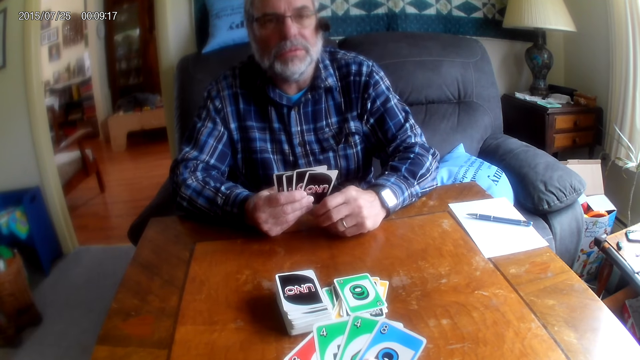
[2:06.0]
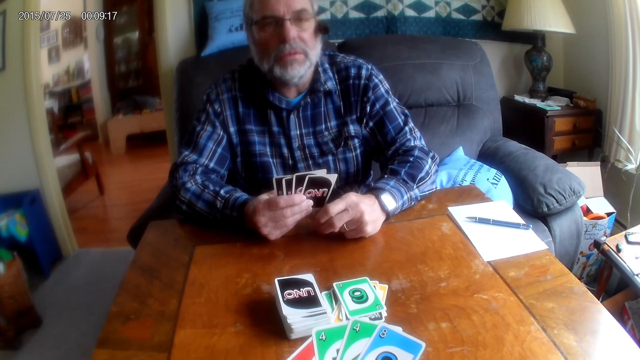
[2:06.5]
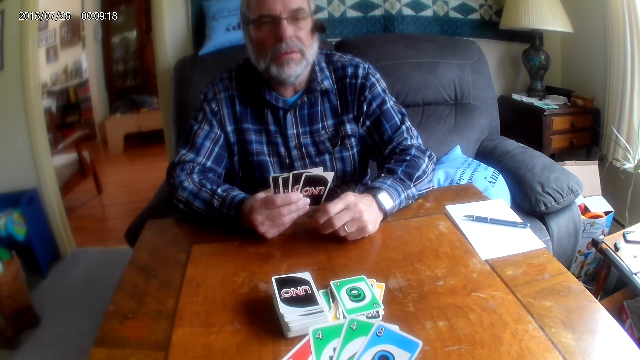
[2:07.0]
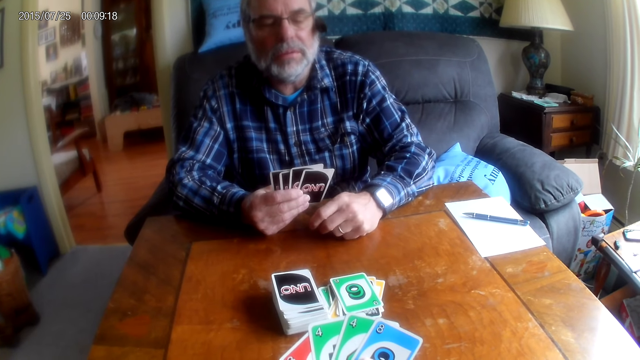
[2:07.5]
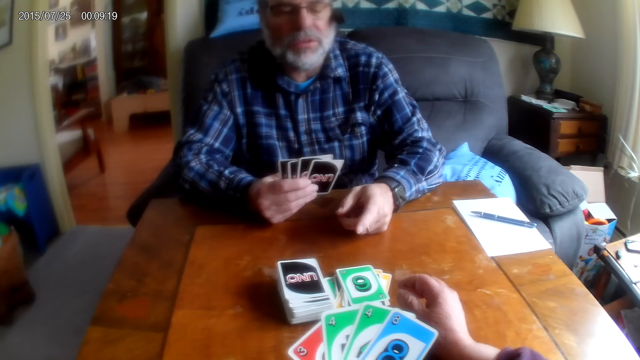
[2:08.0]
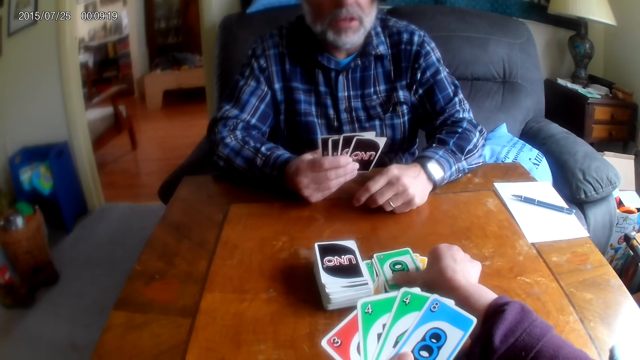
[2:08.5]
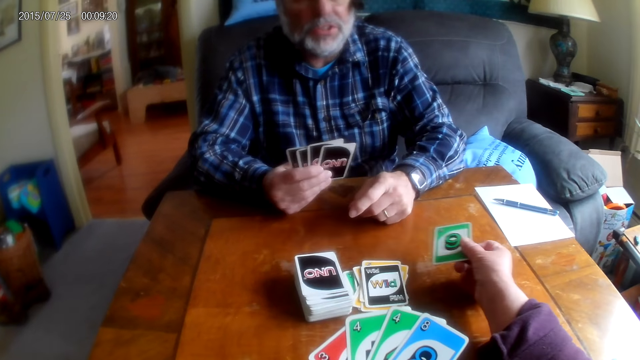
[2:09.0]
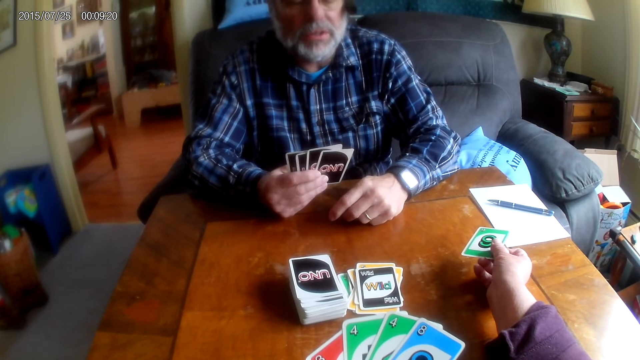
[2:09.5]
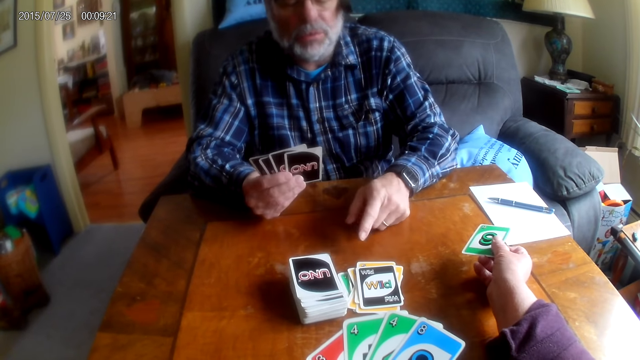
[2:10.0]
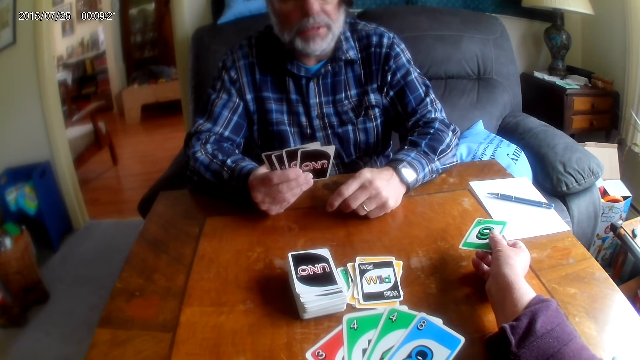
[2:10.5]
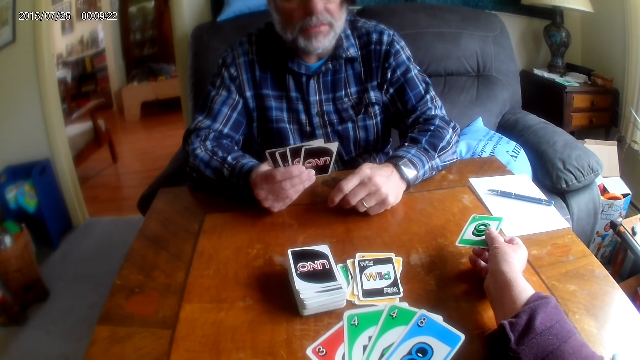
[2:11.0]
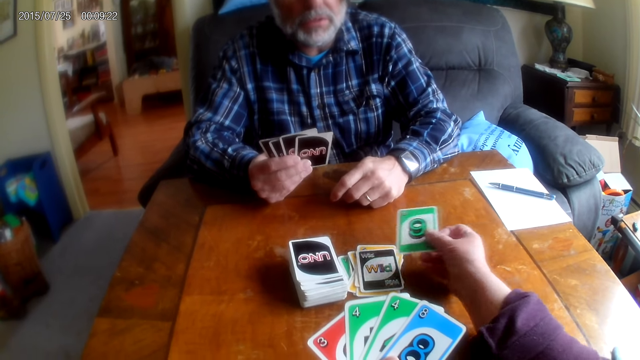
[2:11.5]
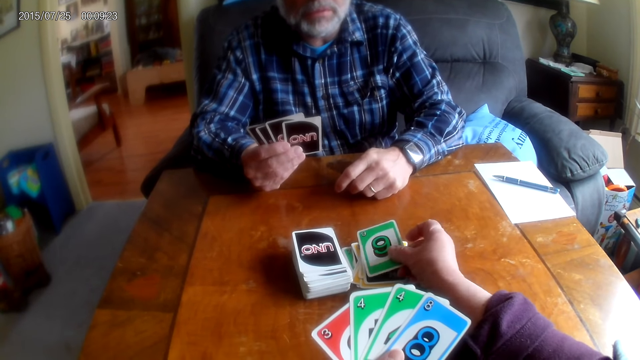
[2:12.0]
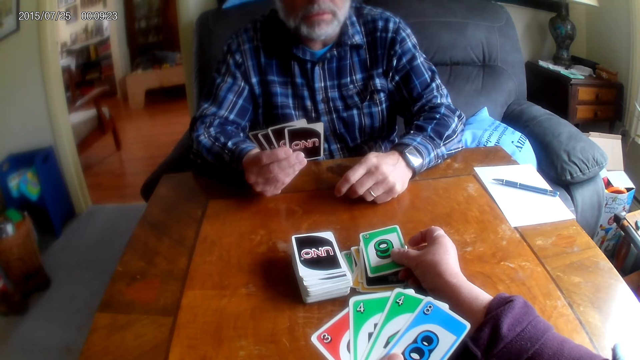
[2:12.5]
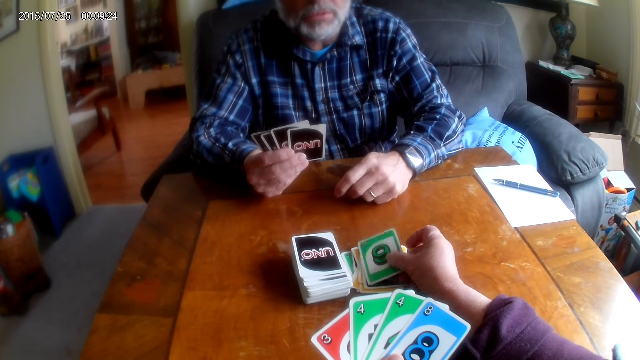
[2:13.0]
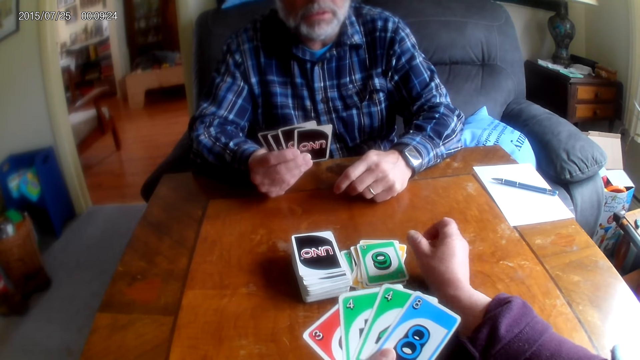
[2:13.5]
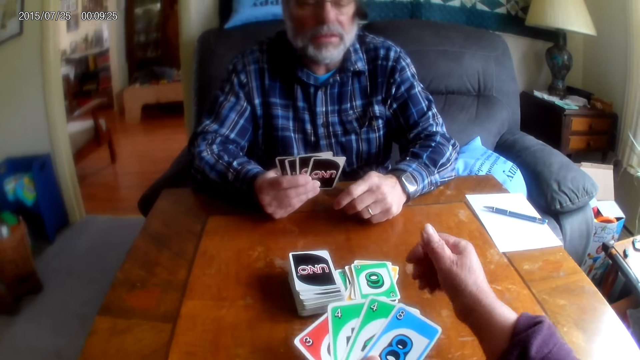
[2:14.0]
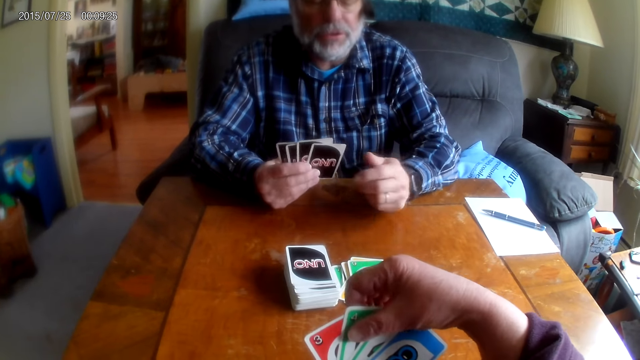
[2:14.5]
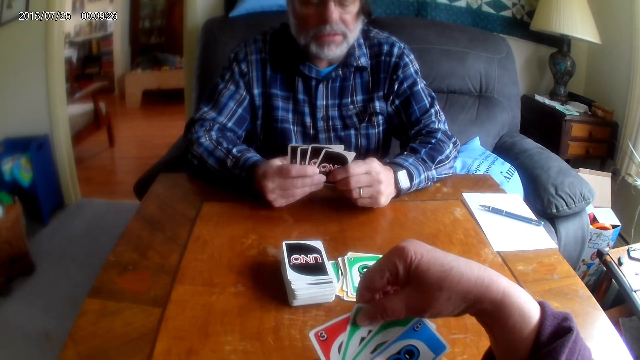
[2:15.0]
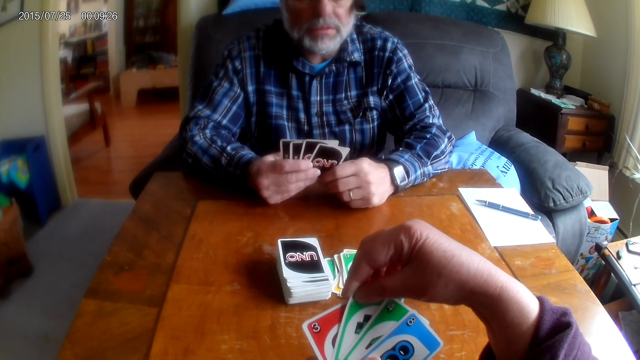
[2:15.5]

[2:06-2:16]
The camera wearer picks a card. A person points at cards. The camera wearer puts the card on the table.

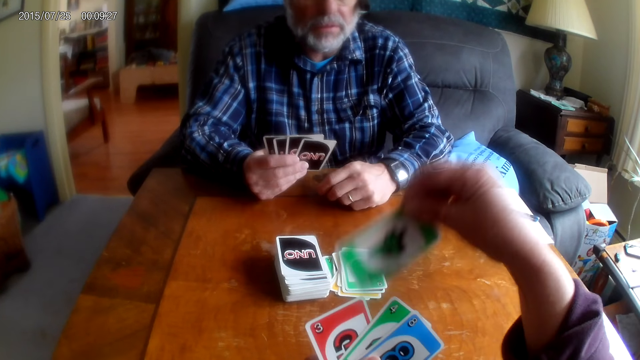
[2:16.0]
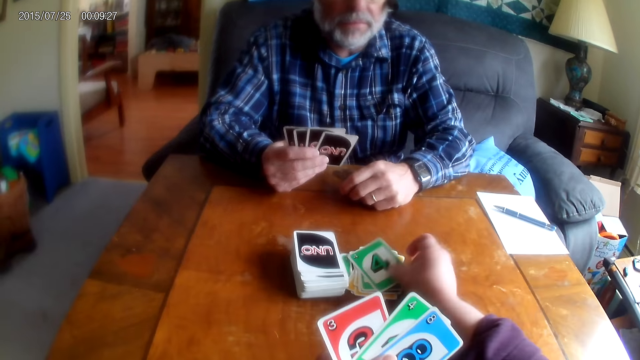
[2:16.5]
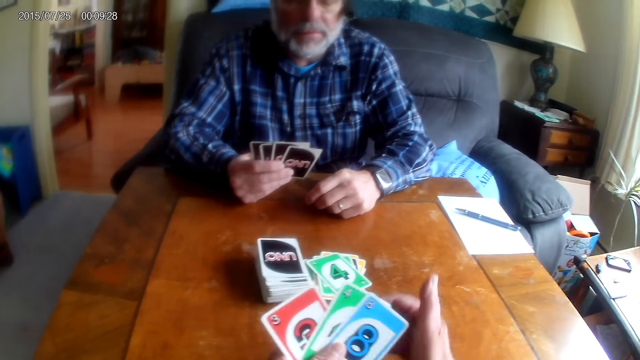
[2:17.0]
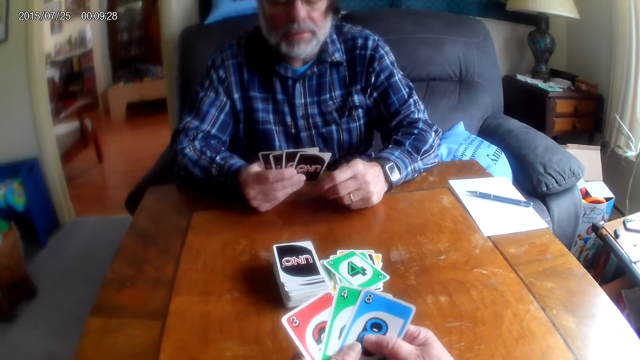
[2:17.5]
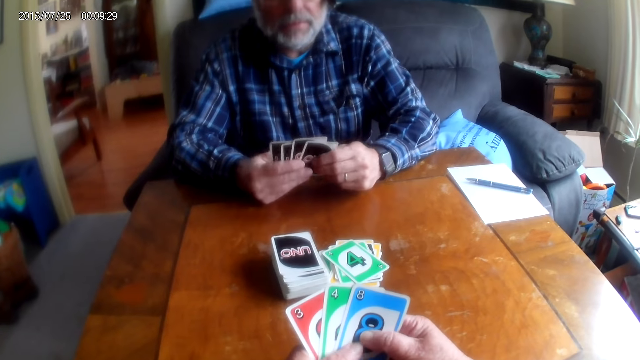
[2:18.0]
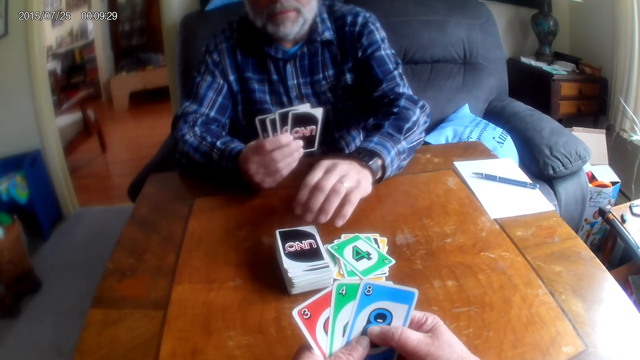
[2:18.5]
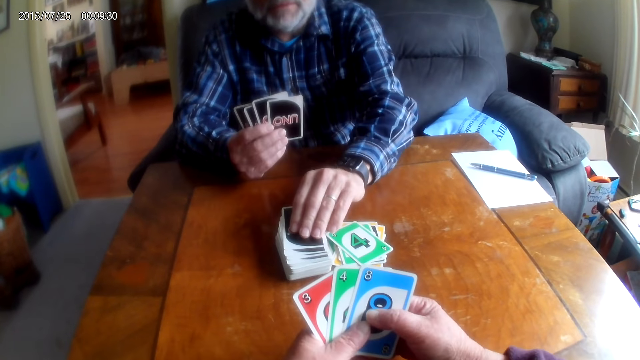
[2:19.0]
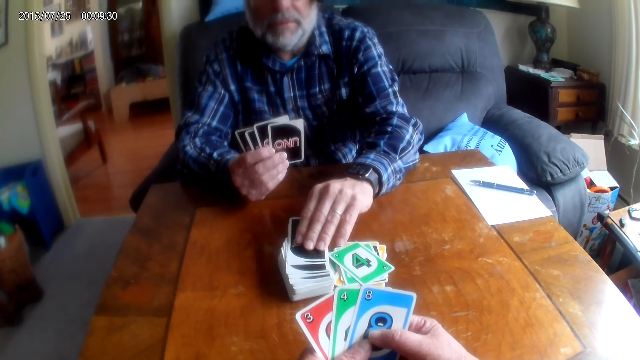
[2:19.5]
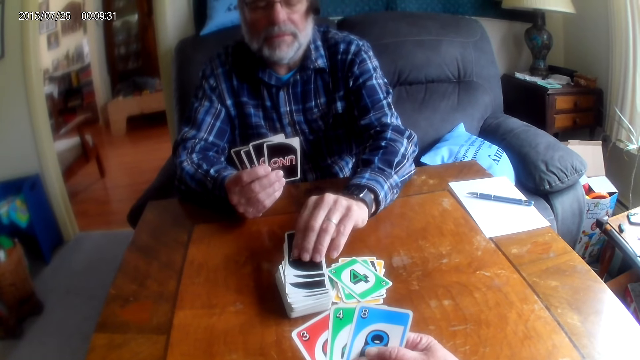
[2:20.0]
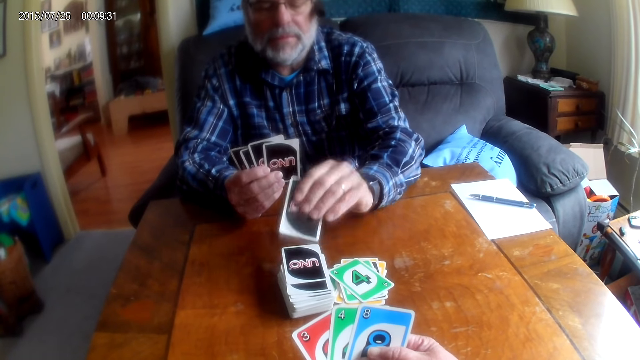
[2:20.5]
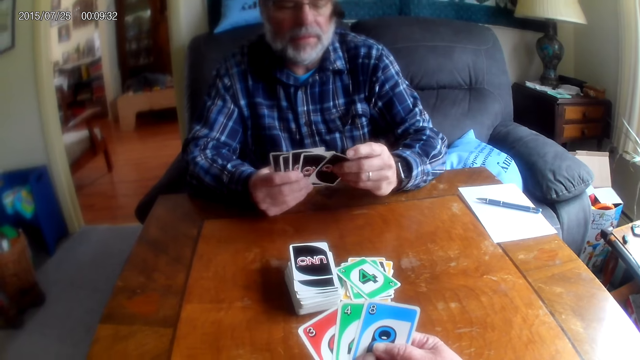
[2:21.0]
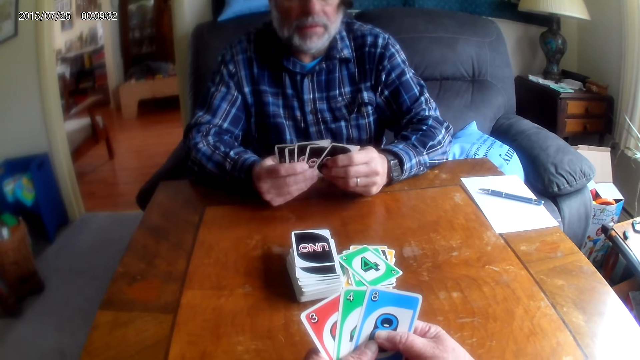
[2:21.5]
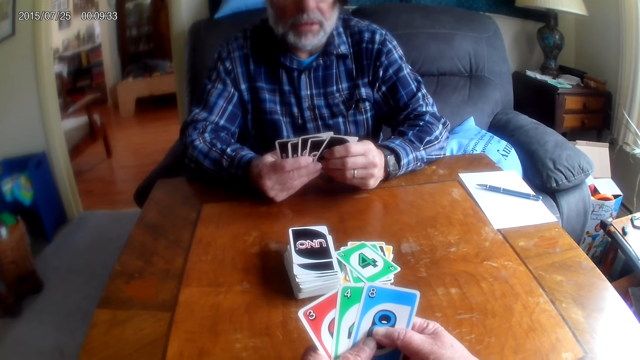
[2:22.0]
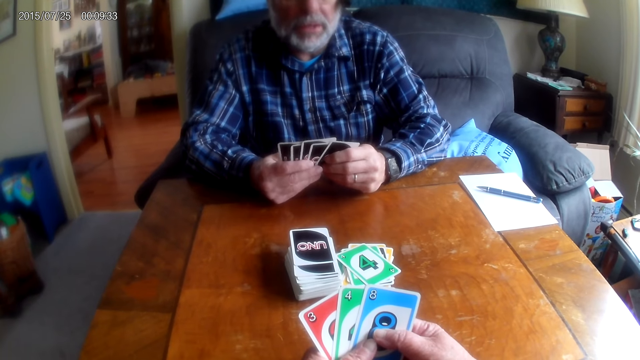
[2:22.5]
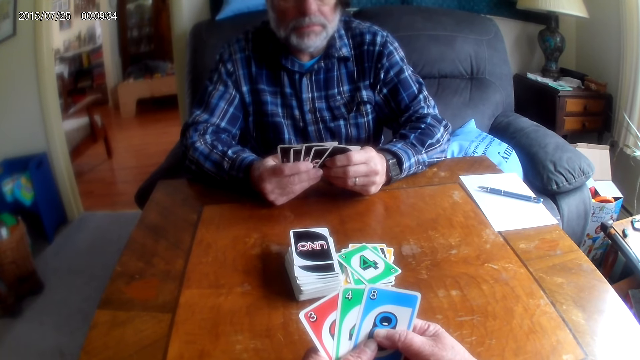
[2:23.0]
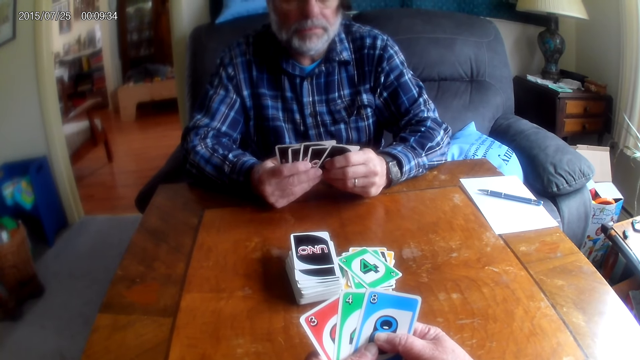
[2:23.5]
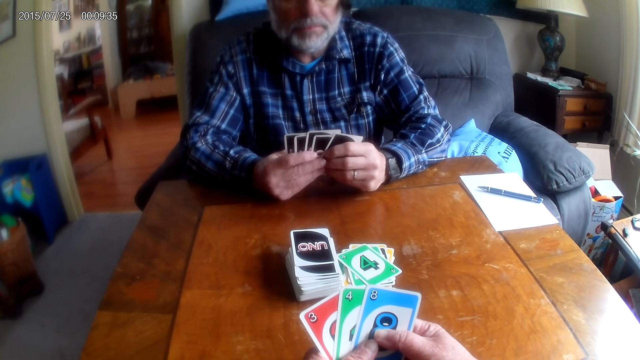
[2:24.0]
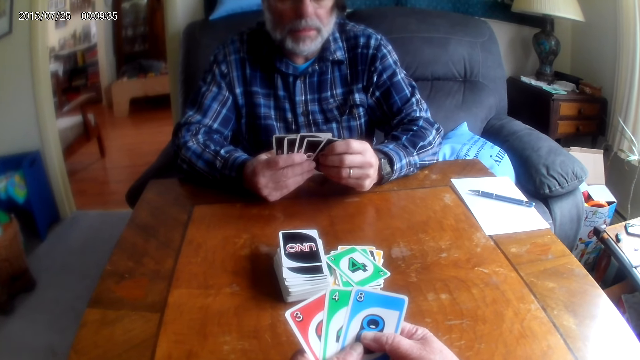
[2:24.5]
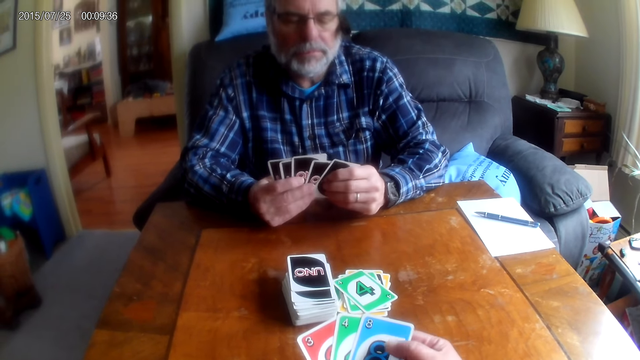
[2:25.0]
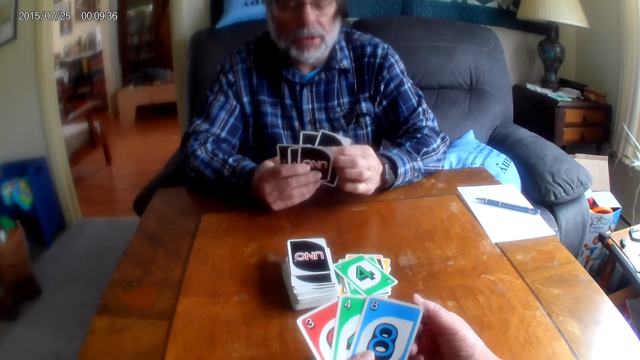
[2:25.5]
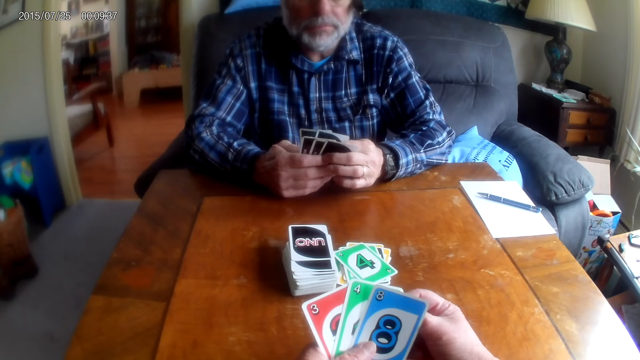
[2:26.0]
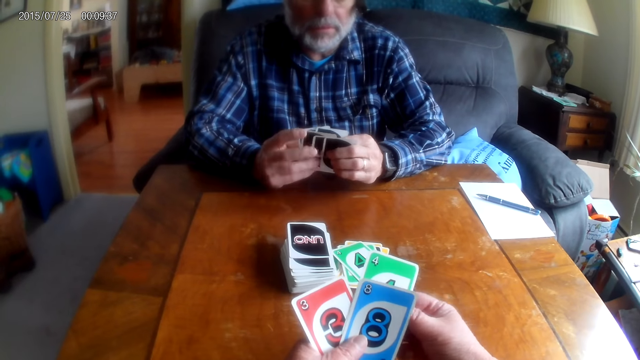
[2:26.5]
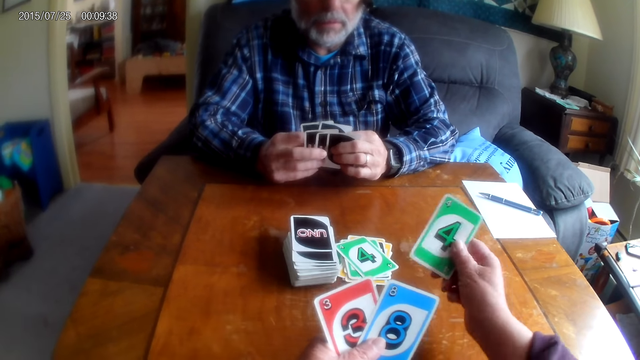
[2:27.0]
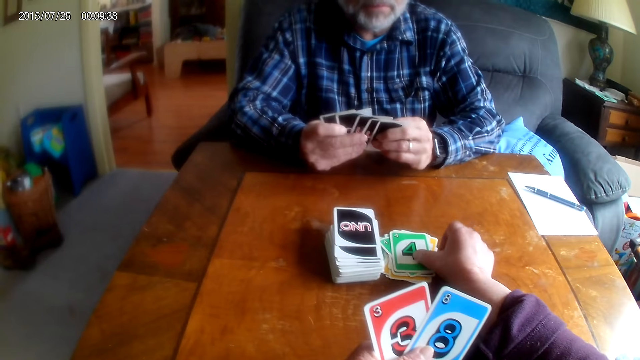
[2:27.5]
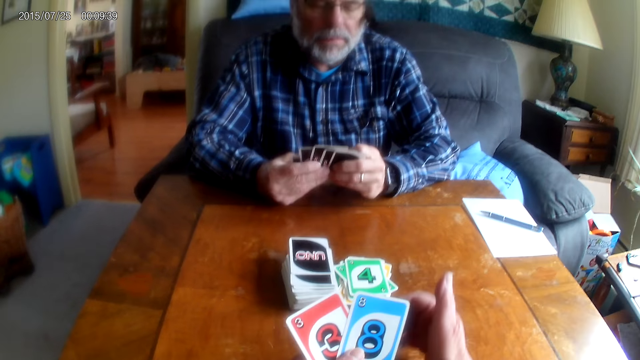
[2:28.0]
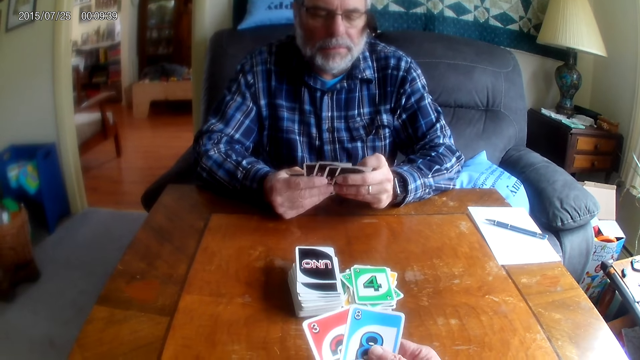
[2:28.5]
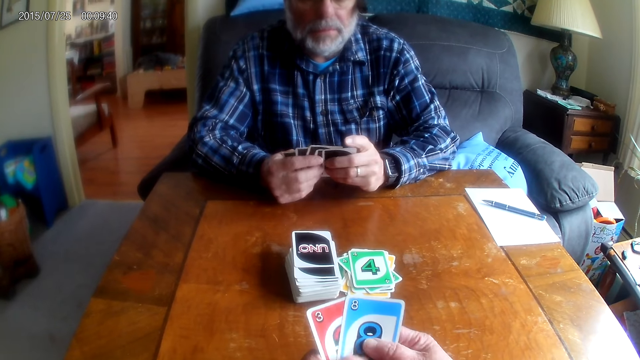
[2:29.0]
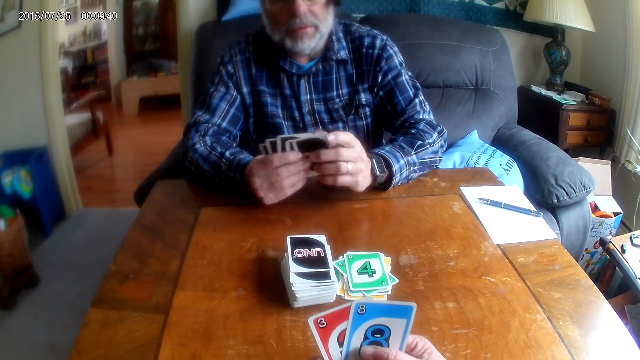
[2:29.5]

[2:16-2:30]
The camera wearer puts a card on the table. A man picks a card. The man shuffles cards. The camera wearer puts a card on the table.
